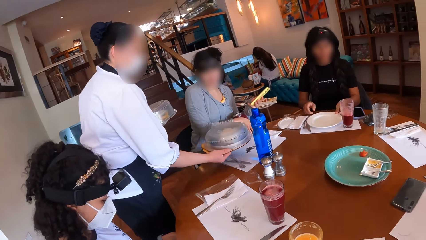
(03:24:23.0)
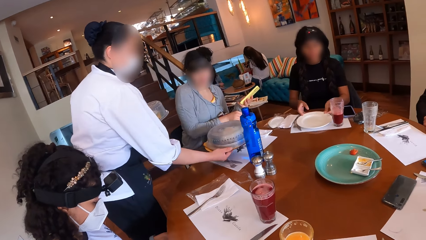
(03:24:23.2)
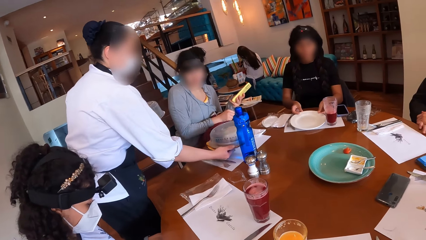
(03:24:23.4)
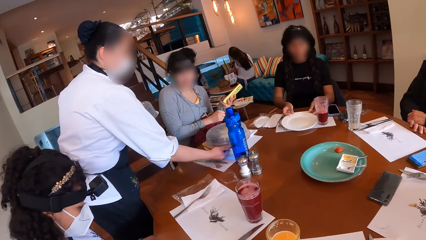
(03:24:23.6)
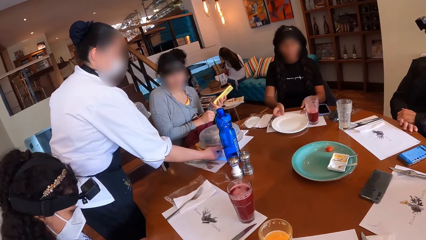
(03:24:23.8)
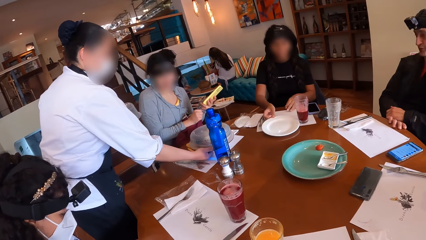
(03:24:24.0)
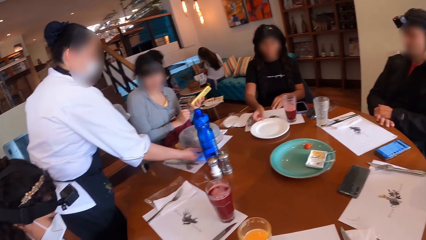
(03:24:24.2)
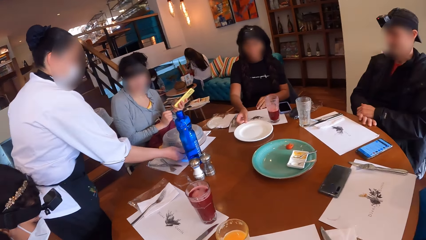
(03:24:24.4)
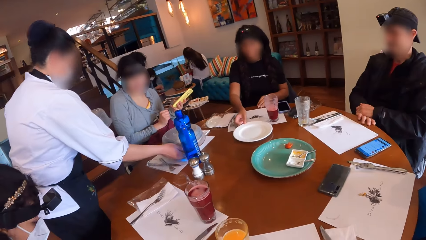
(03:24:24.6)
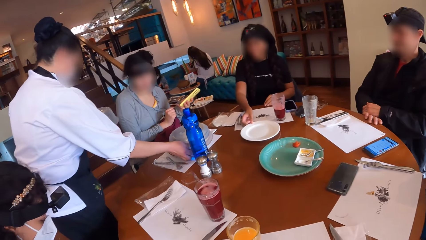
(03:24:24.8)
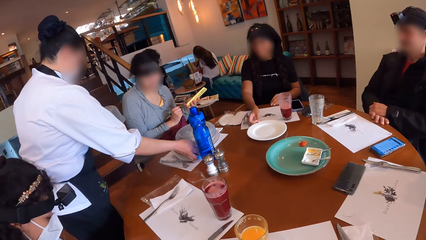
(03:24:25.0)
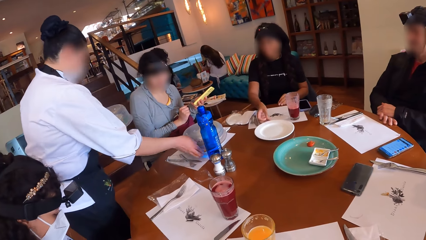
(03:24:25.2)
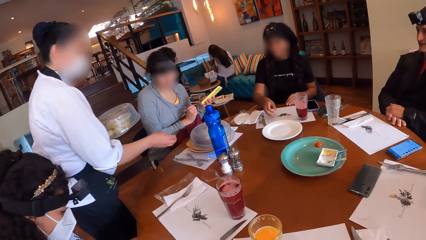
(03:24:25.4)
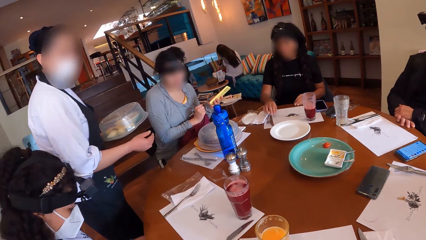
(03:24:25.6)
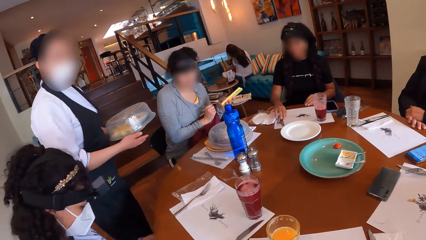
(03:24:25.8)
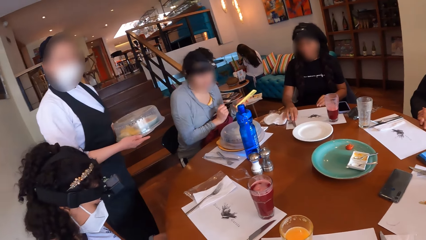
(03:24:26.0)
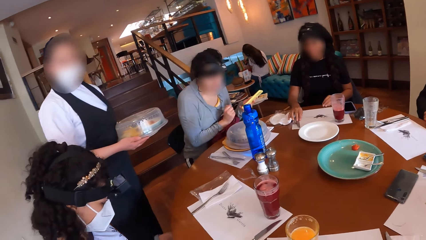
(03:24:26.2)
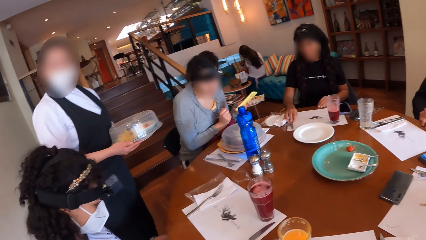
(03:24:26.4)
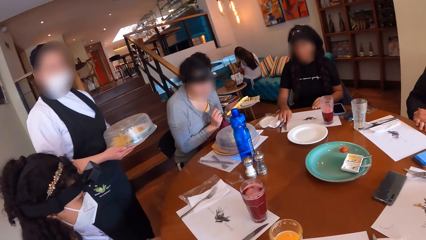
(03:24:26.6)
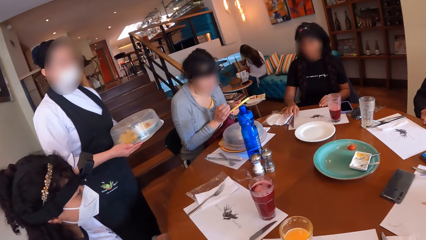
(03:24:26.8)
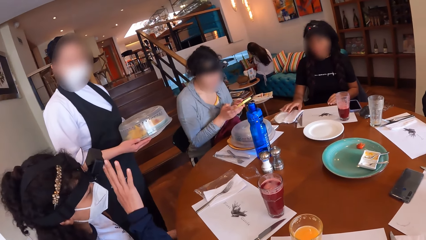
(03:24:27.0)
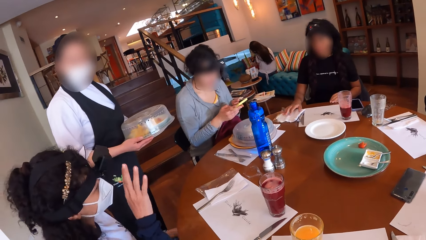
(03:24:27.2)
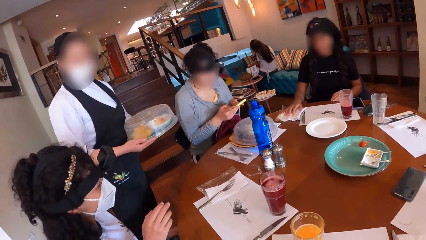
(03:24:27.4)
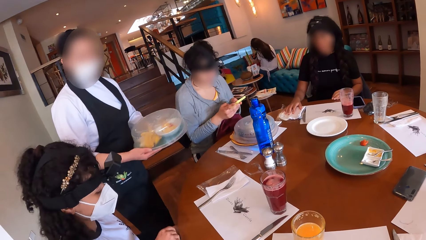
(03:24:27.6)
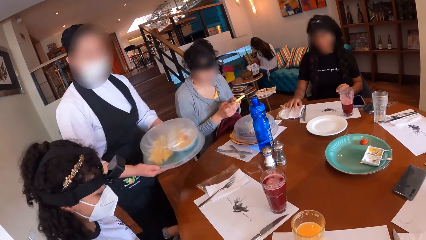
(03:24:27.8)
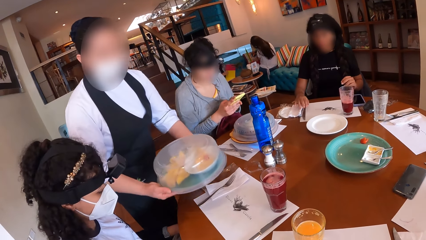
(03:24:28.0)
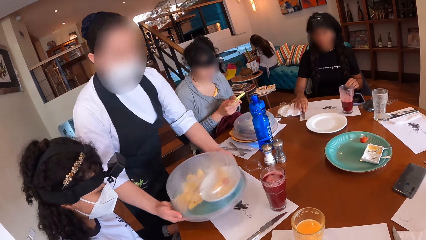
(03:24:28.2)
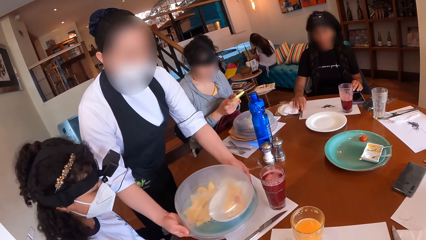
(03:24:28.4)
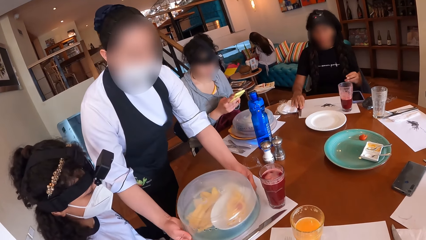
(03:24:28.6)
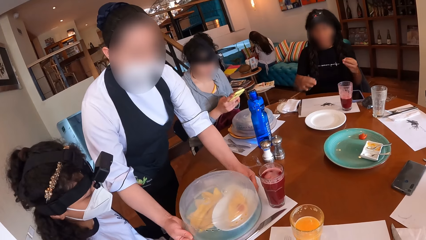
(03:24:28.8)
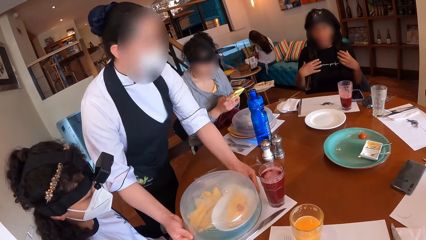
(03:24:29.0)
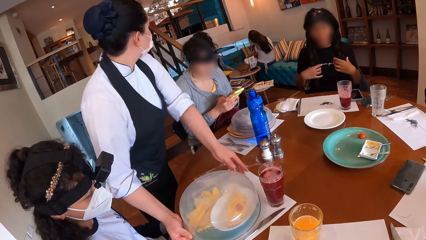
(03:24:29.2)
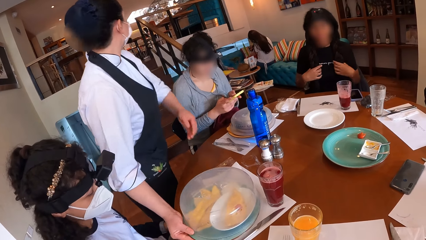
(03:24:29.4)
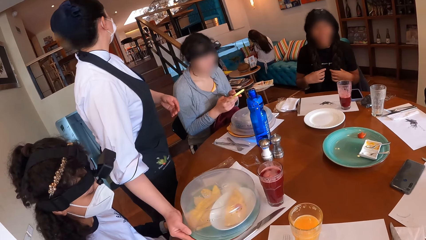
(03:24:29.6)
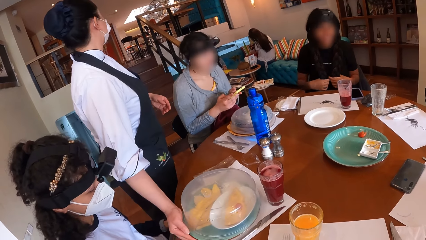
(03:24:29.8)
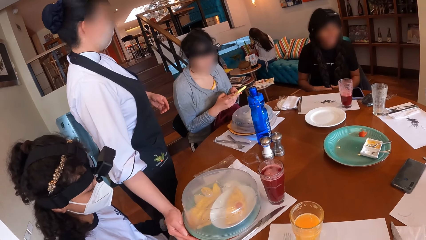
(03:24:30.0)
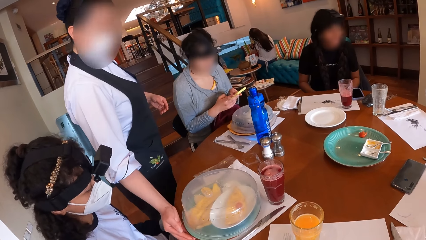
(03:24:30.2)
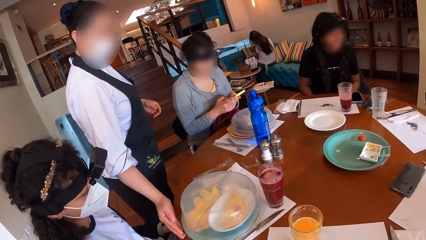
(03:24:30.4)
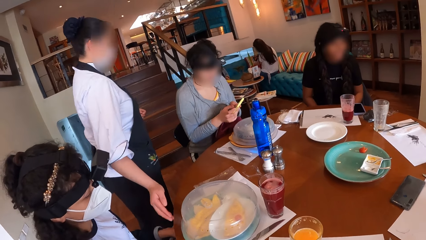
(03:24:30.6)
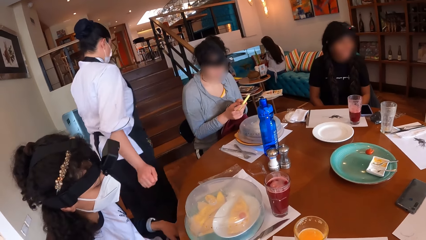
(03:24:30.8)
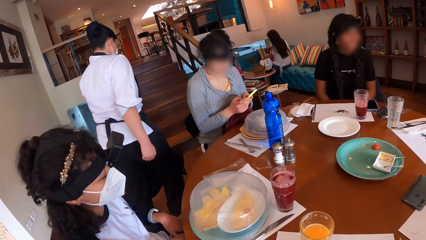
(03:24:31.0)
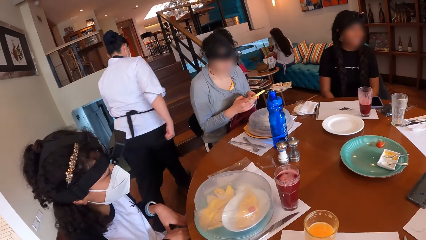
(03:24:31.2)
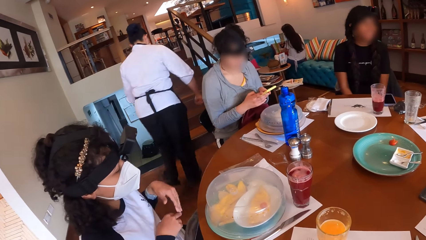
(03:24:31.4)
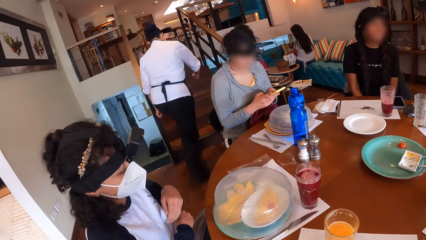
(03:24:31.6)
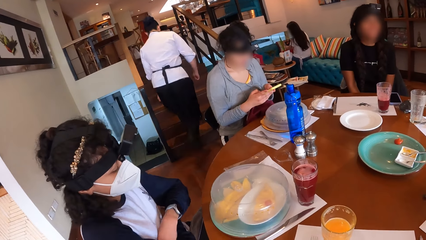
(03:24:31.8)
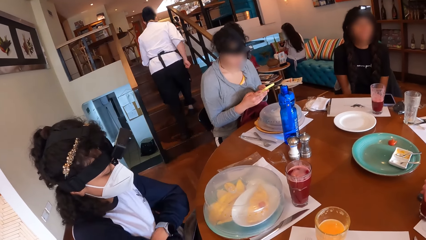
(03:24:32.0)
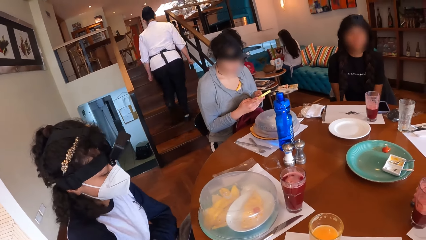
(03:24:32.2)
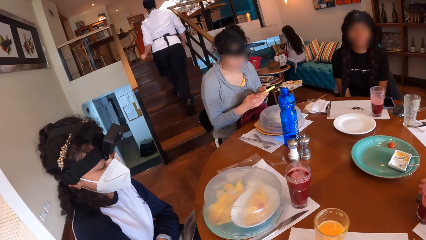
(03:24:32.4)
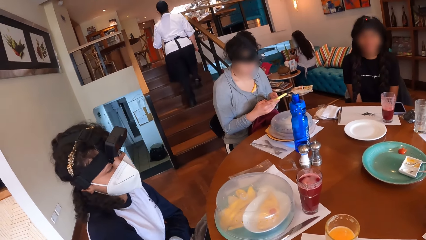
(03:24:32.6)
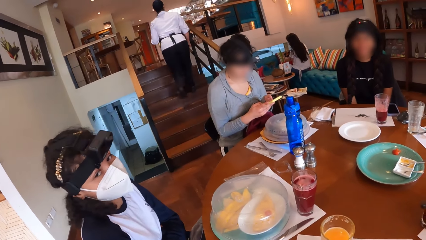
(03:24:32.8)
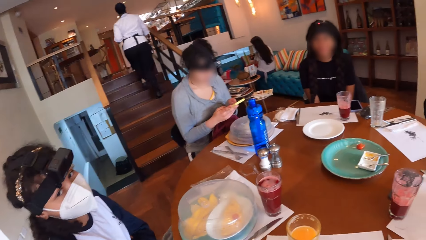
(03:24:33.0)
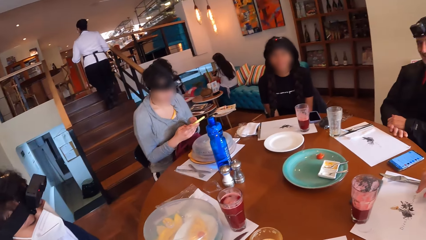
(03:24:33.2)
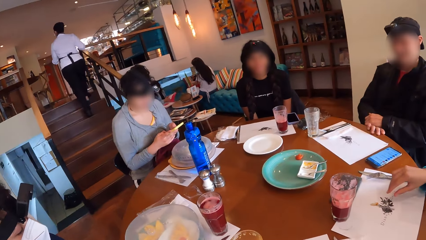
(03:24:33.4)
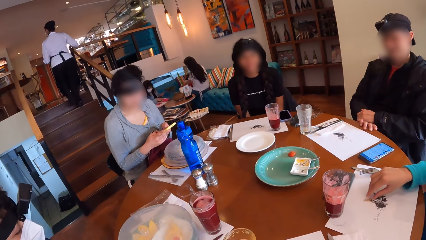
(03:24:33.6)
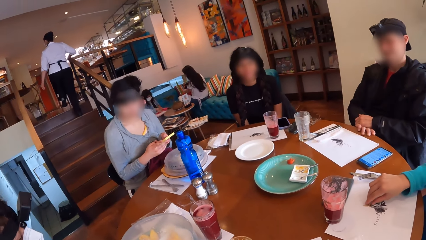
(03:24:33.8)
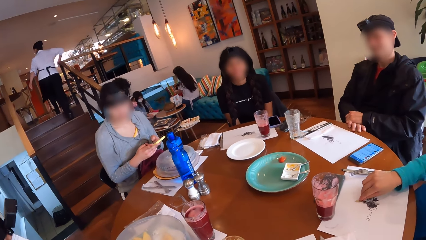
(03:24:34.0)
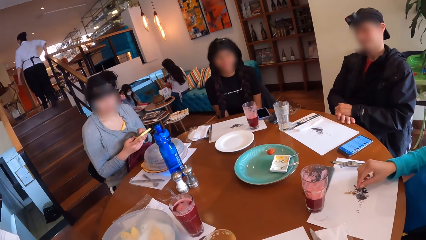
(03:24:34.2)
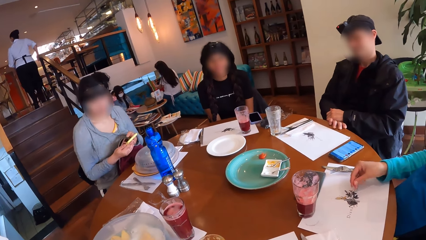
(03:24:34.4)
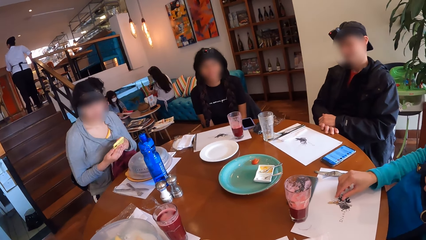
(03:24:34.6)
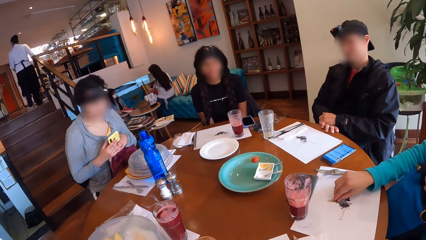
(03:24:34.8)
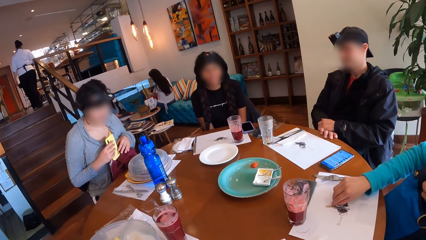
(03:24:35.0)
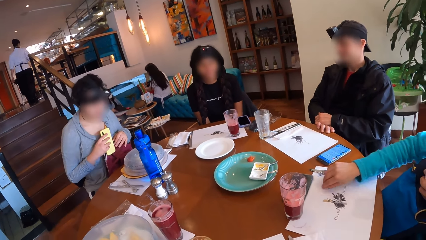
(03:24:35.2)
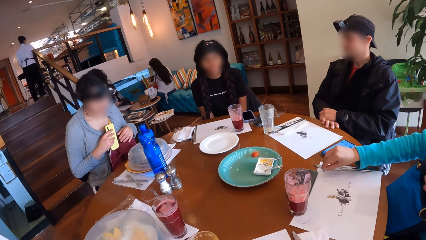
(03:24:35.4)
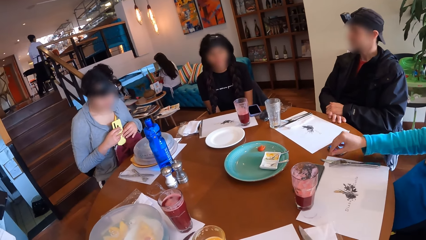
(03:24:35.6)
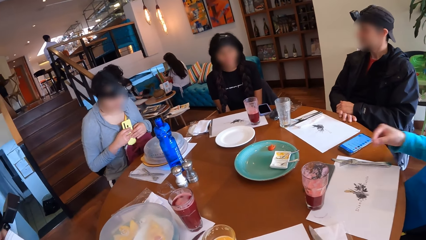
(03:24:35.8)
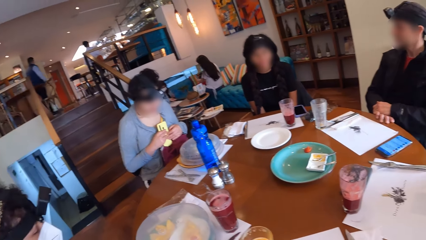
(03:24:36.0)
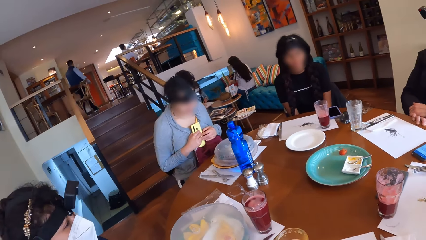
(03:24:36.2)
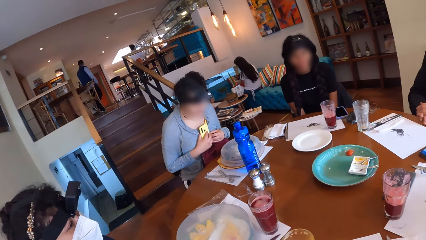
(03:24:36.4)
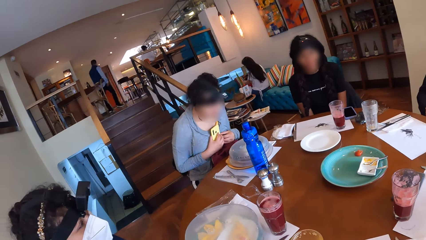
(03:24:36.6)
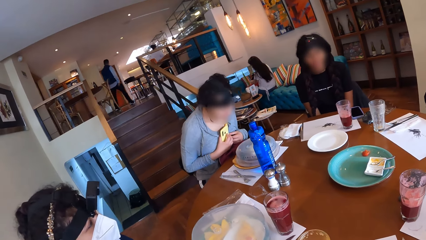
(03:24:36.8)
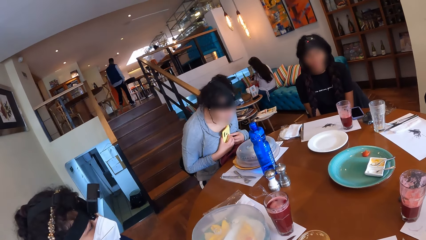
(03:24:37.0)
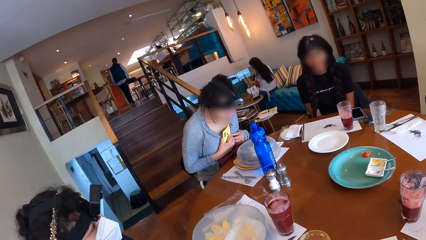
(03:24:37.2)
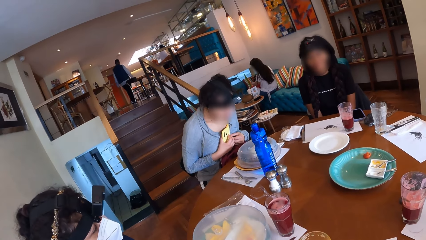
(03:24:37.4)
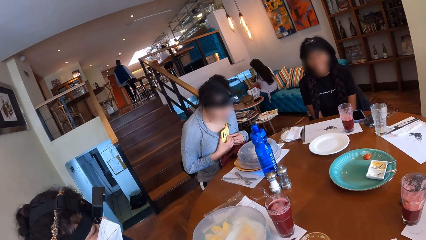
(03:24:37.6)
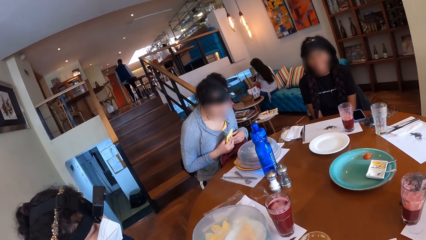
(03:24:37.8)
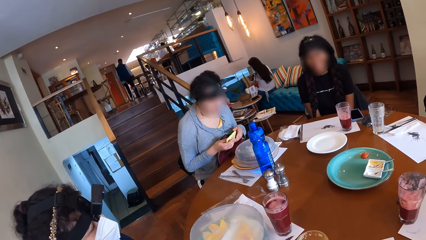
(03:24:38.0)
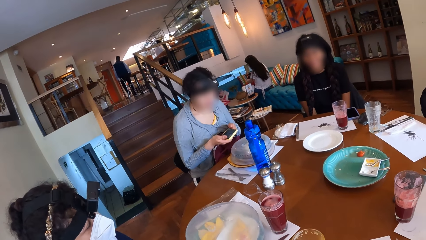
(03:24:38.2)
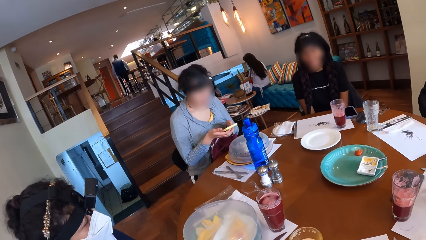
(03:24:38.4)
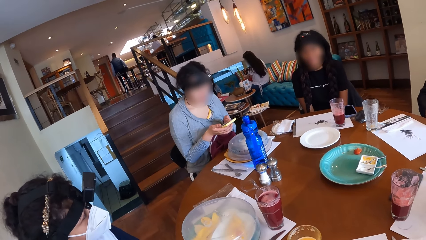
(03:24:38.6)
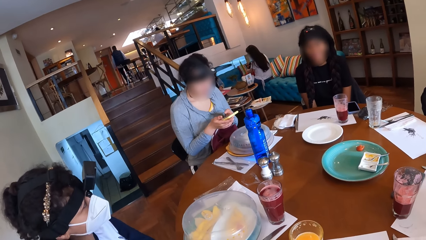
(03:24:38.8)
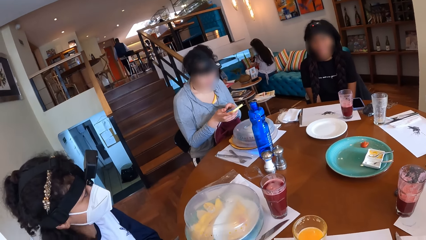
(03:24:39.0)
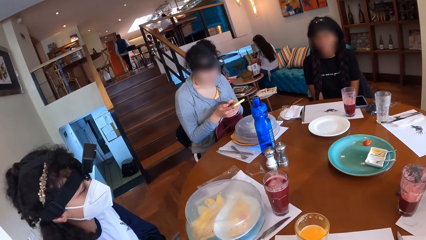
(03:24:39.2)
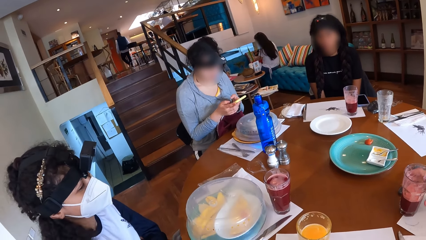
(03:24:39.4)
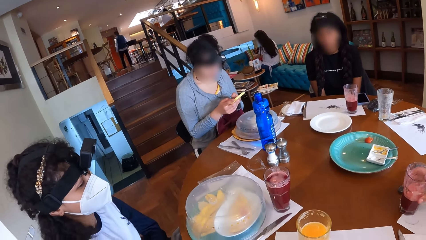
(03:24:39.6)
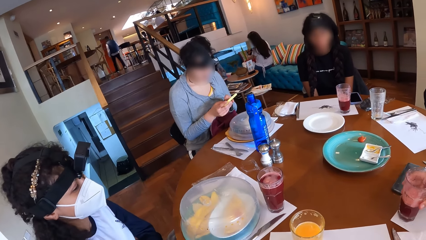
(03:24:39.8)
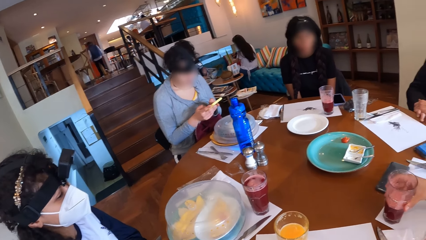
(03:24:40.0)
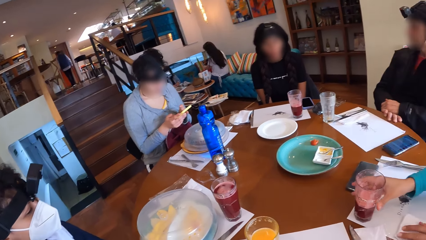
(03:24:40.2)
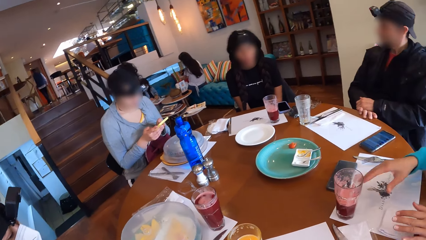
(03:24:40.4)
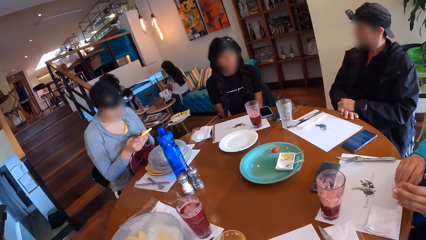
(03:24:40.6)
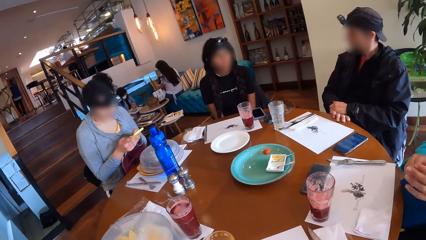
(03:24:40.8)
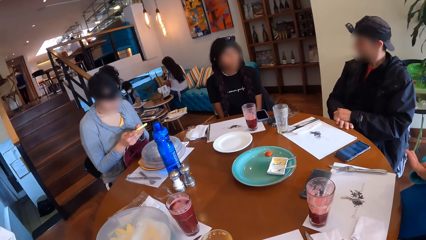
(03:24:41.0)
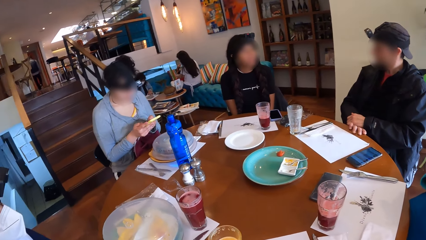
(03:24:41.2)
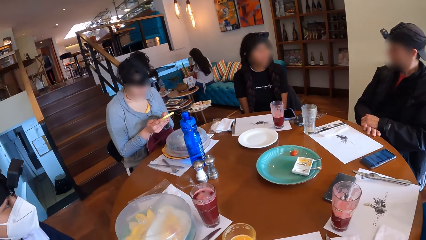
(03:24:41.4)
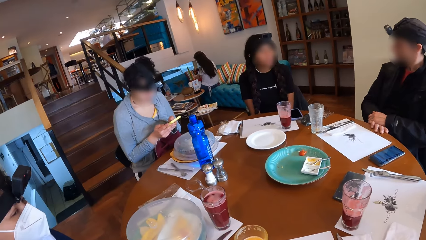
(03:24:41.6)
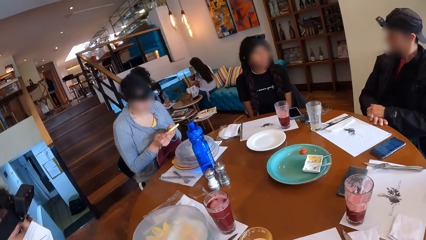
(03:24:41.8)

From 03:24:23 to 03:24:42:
A person puts food on the table. A woman adjusts a plate on the table with her right hand. Another person operates the phone. The waiter drops a plate of food on the table with both hands. The first person walks around. Another person eats. Another woman operates a mobile phone with her right hand. Another woman adjusts a cup on the table with her right hand.
